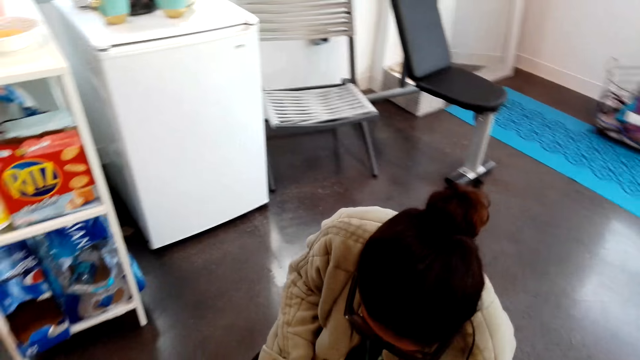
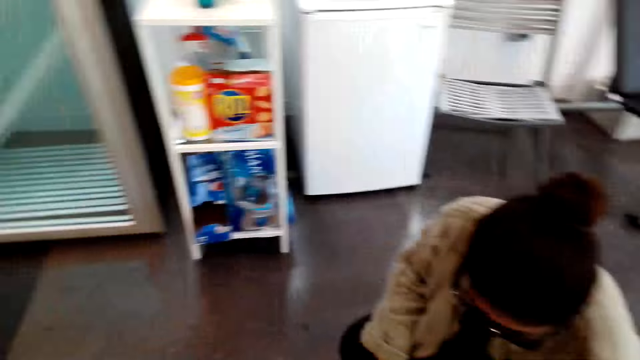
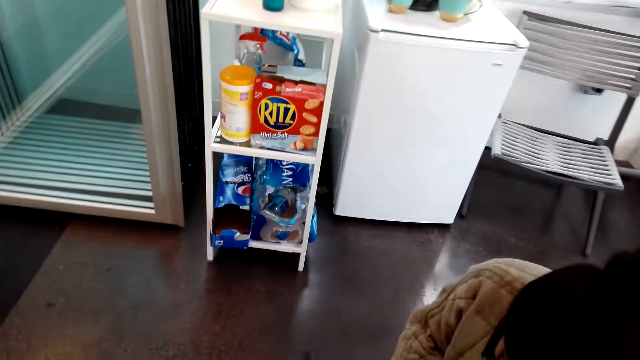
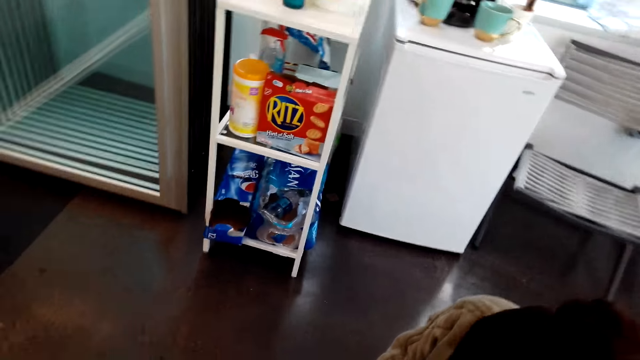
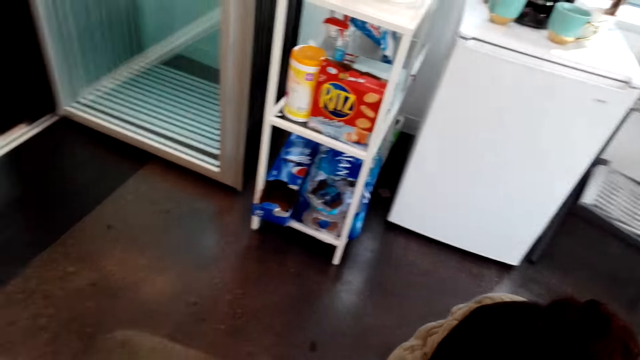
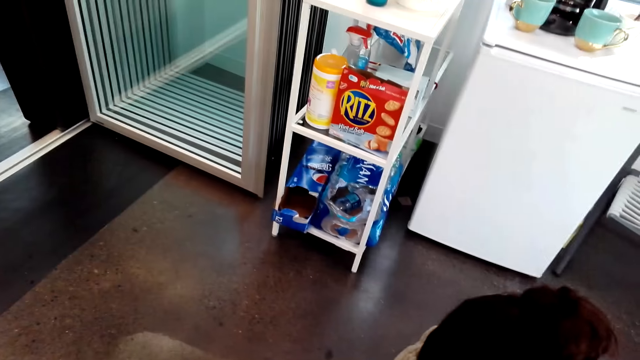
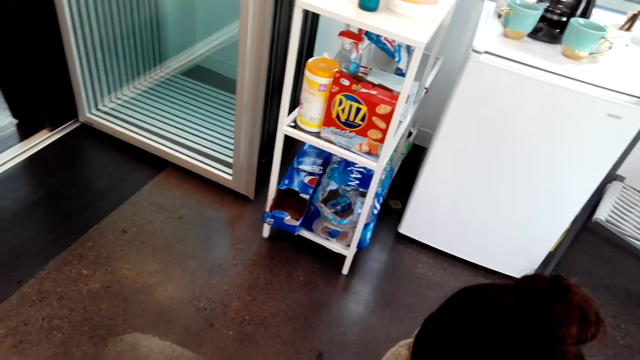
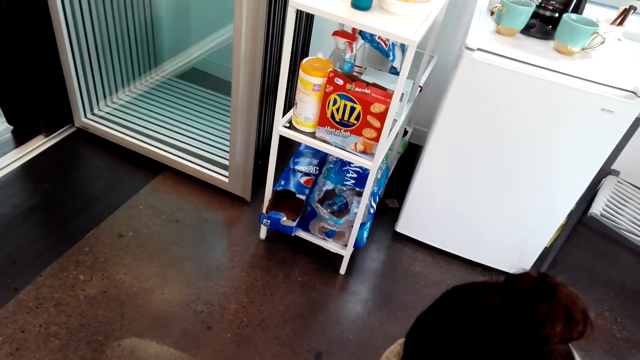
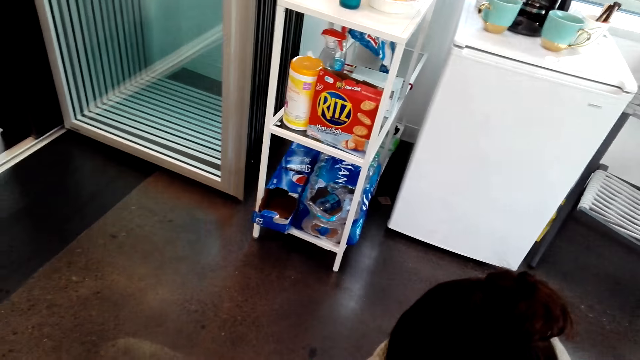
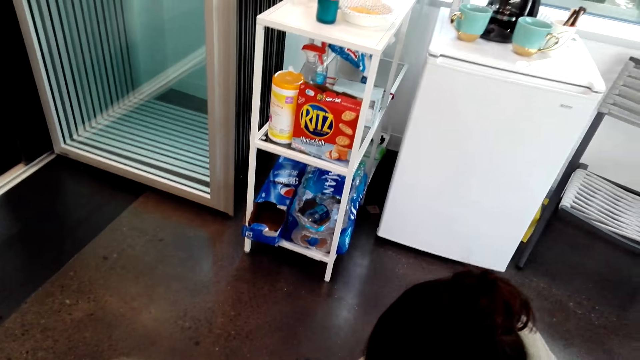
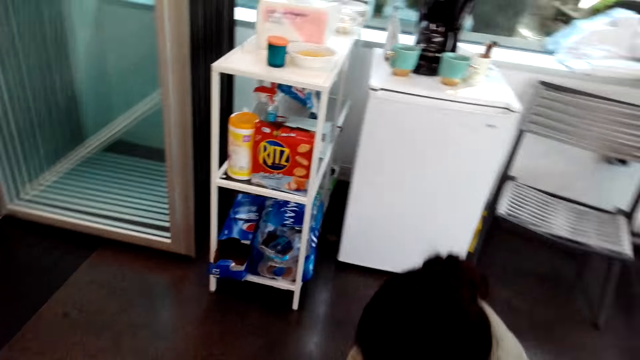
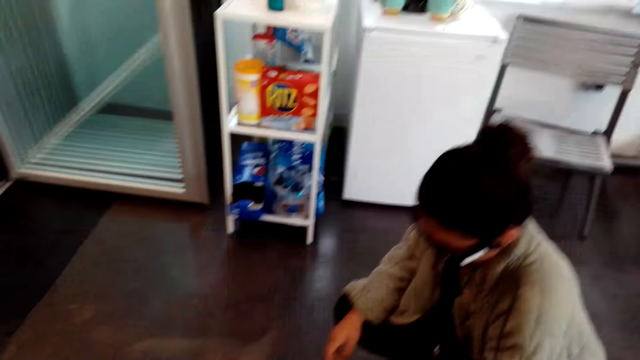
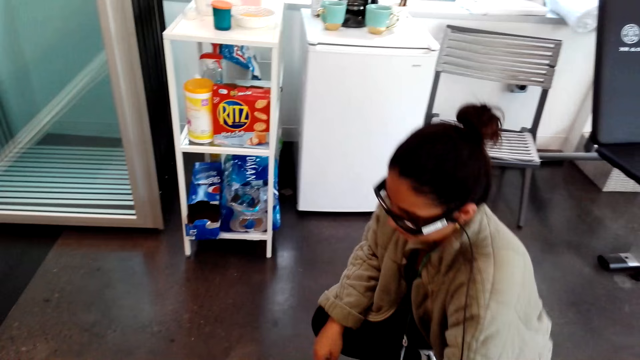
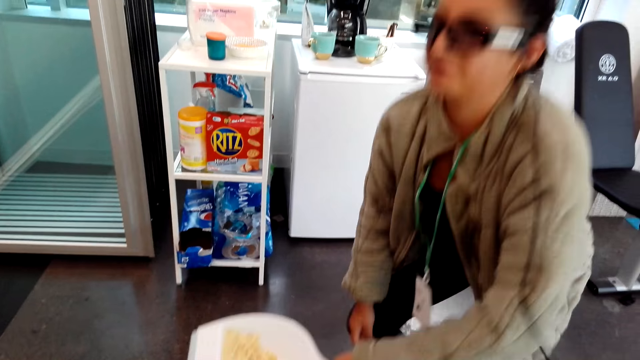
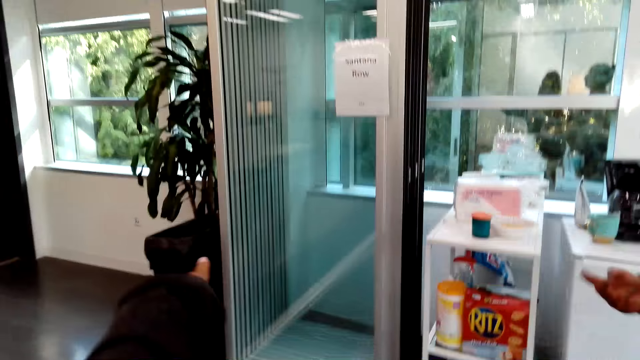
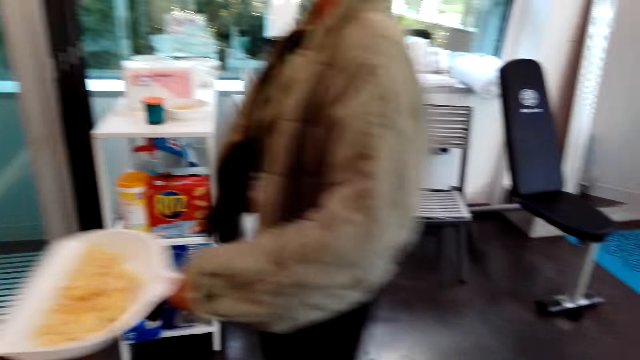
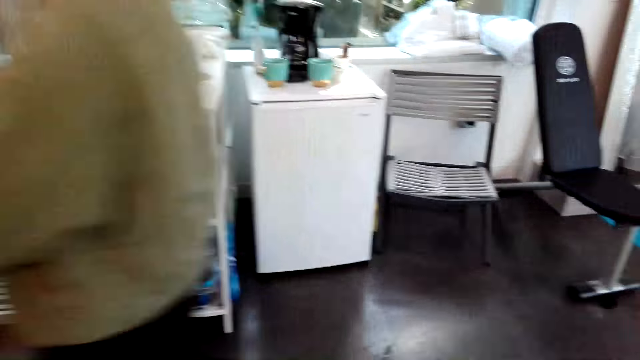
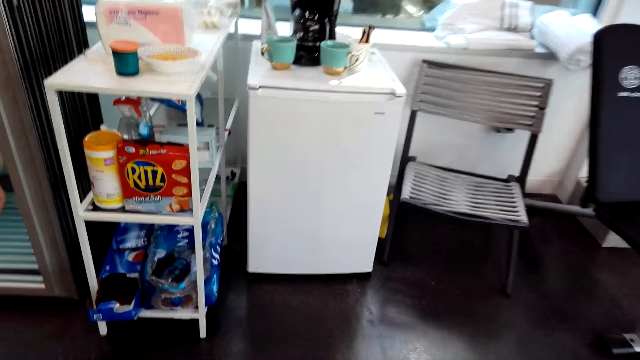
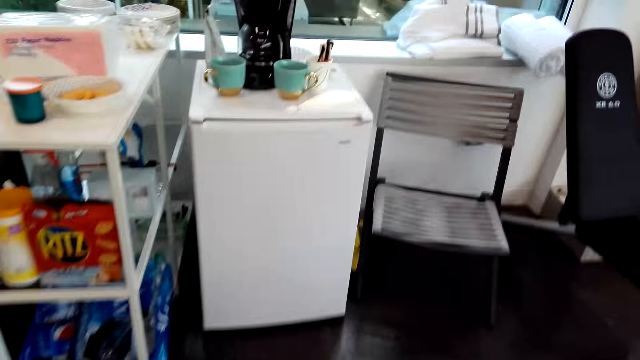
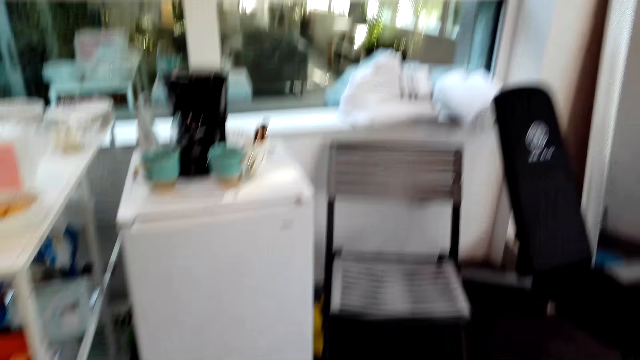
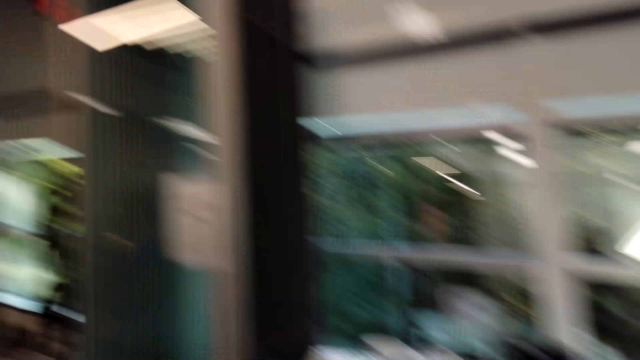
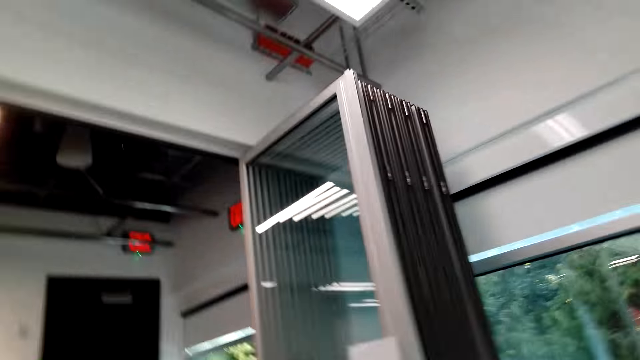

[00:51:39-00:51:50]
A woman walks around. The camera wearer gets up with a dustpan. They talk to the woman. They look around.

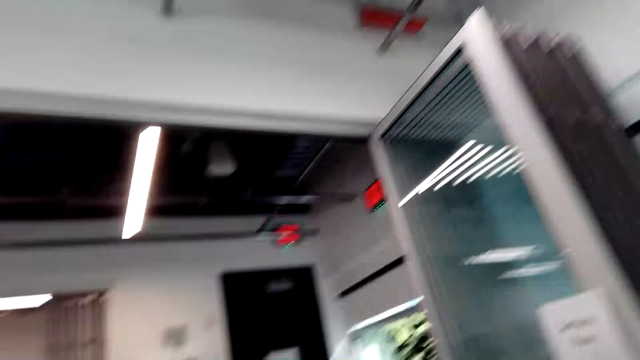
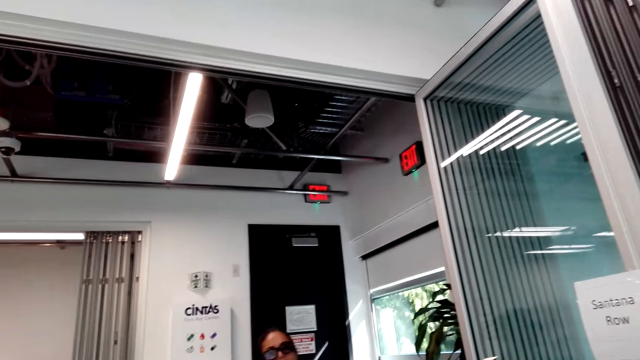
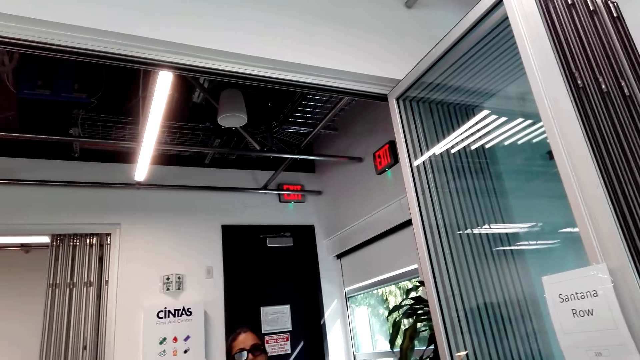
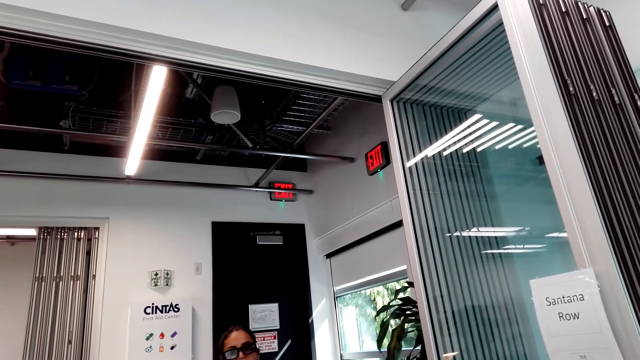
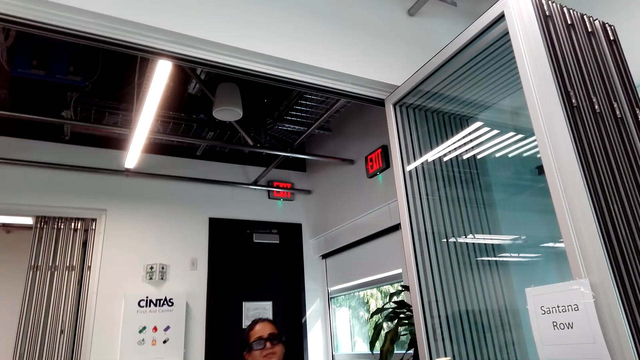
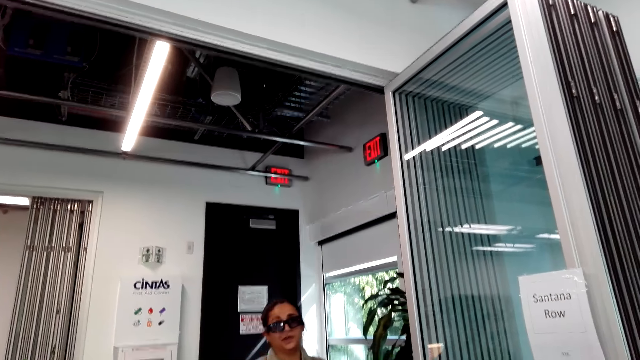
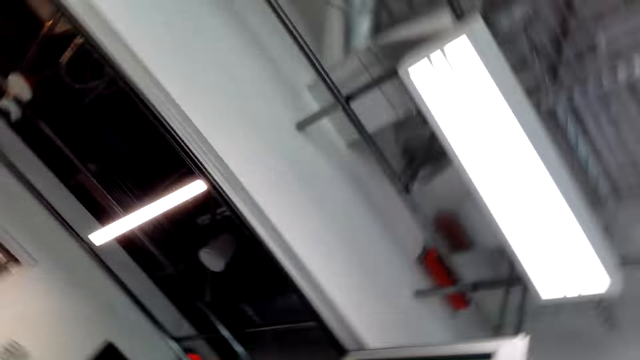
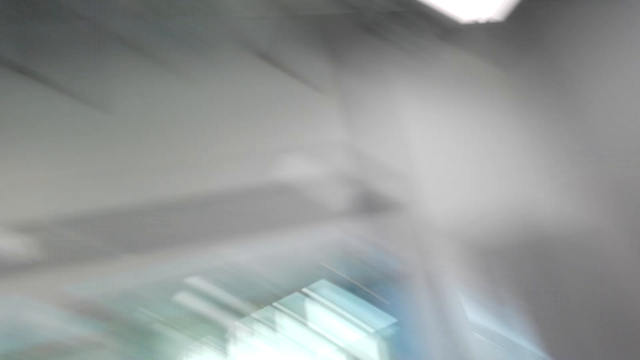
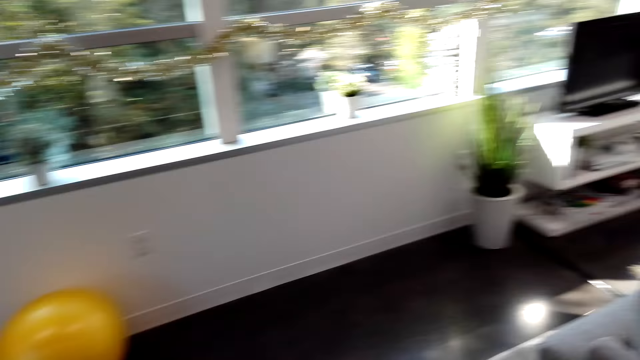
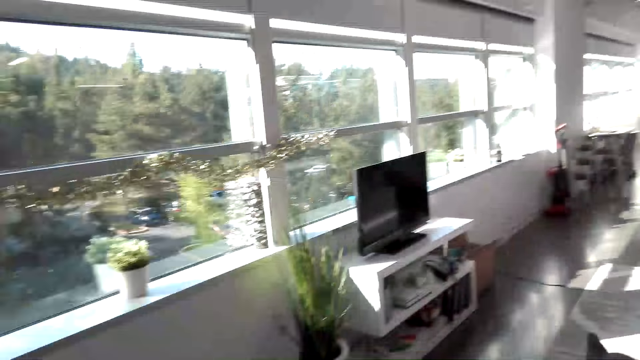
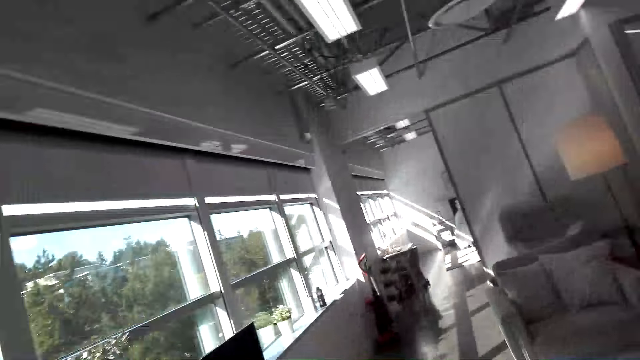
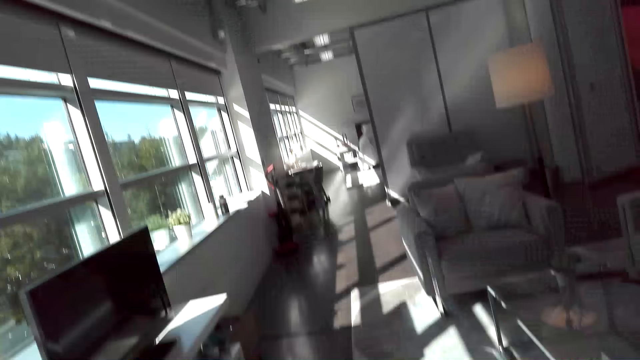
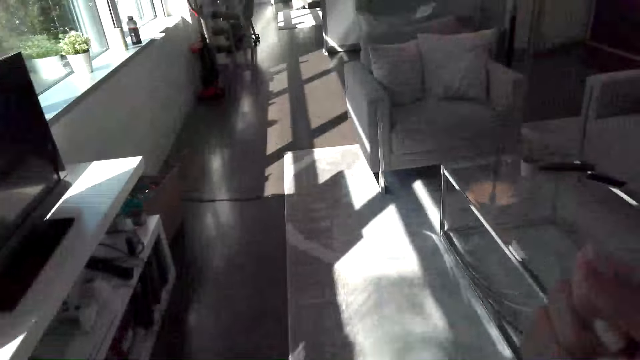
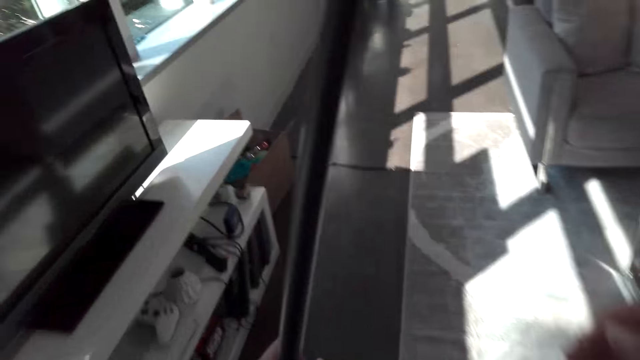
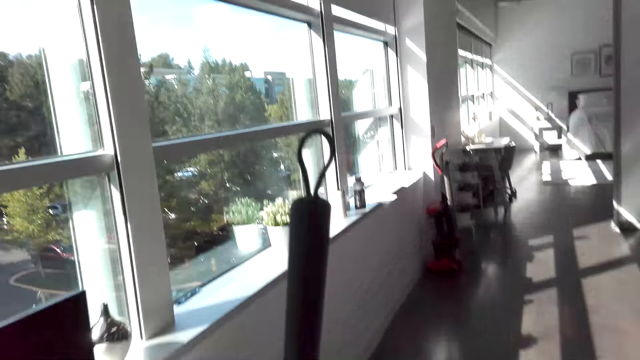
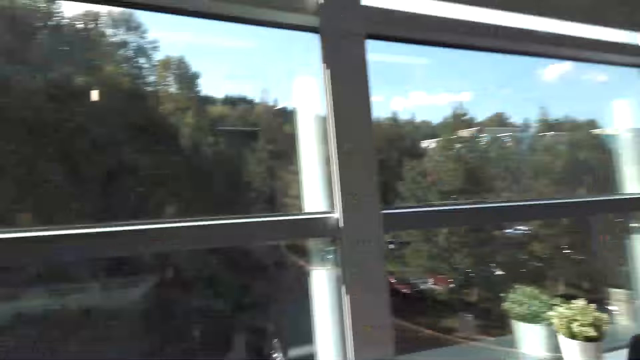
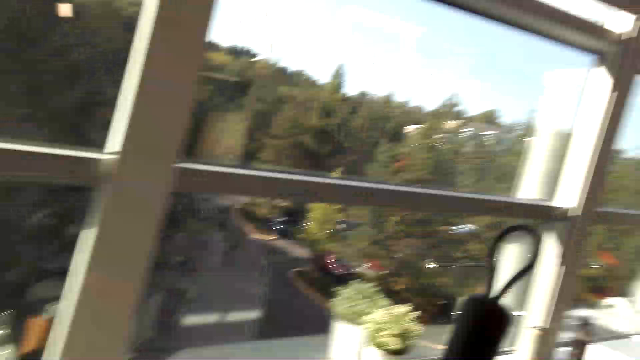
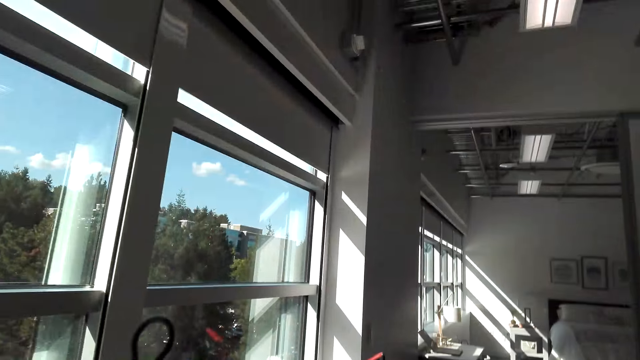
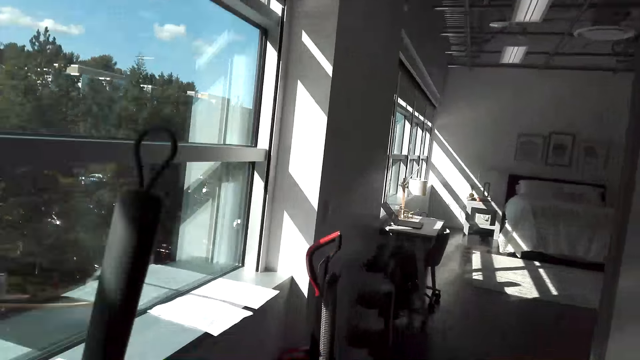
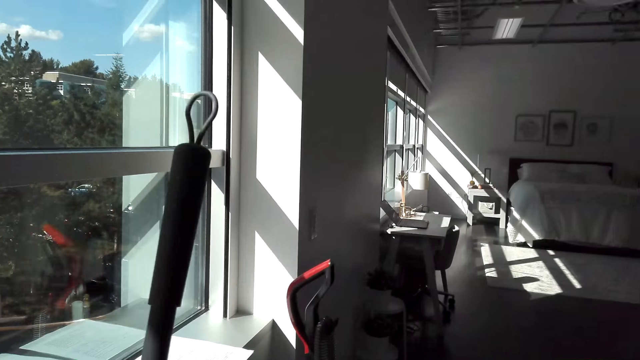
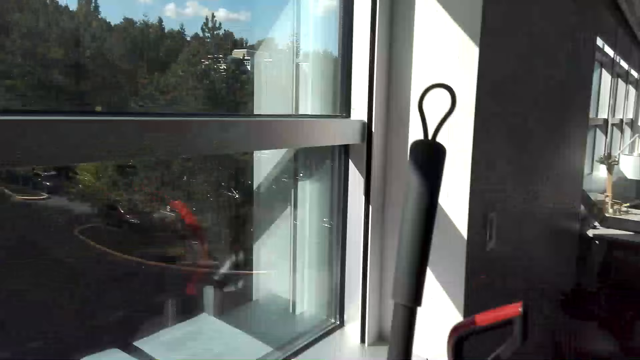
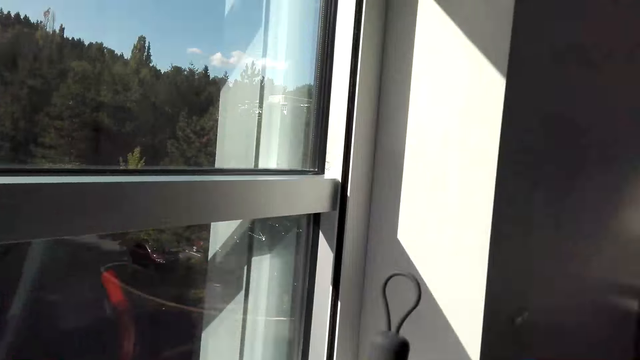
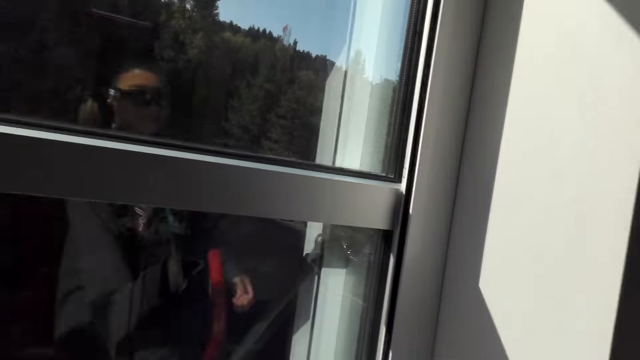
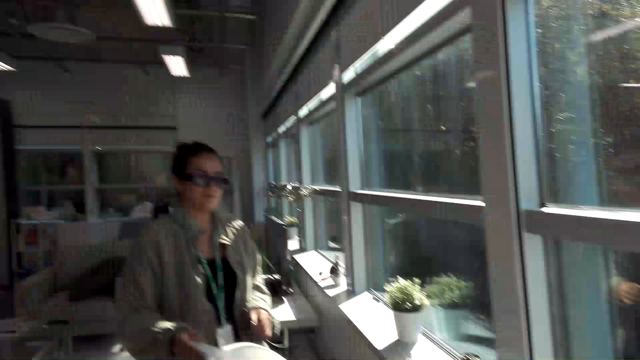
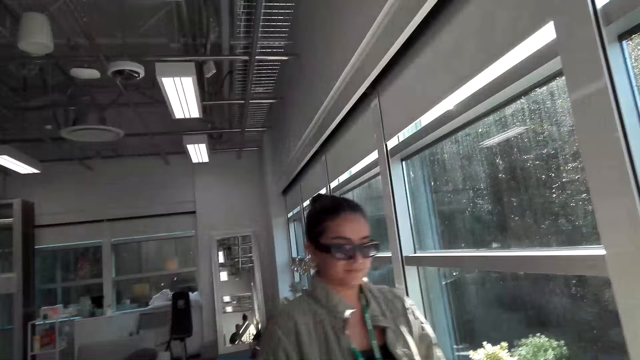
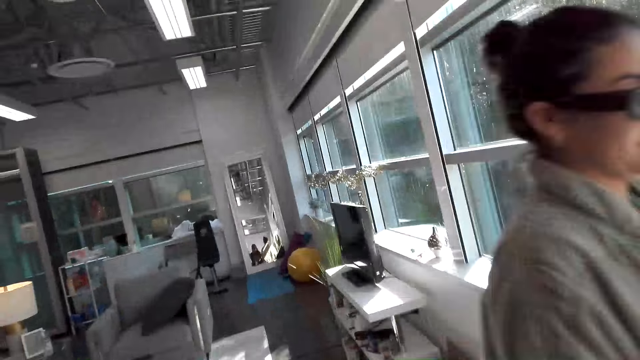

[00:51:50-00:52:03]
A woman disposes dust and walks around. The woman talks to the camera wearer. The camera wearer walks around. They laugh. They drop a broom. They look around. They pick up the broom. They talk to the woman. They walk around. The woman talks to the camera wearer. The camera wearer puts down the house broom. They turn. The woman walks around.
